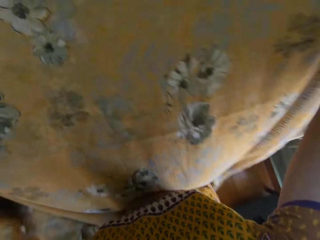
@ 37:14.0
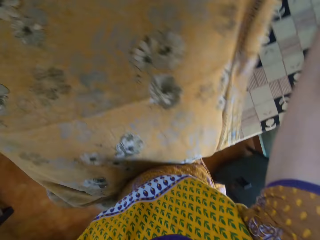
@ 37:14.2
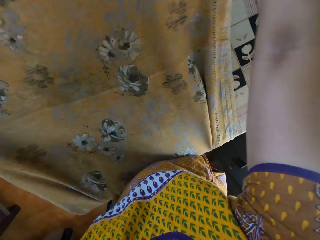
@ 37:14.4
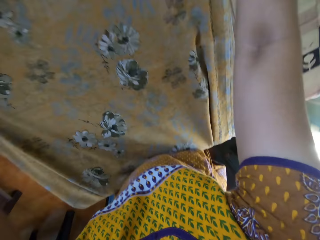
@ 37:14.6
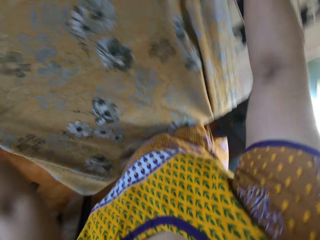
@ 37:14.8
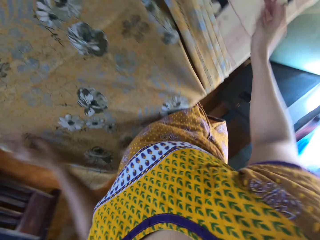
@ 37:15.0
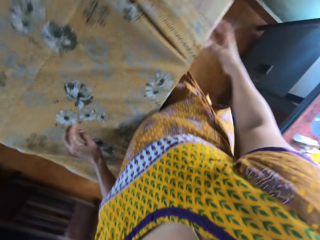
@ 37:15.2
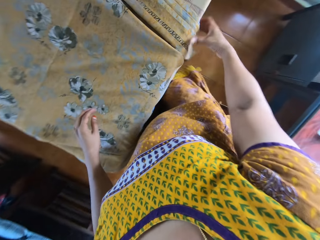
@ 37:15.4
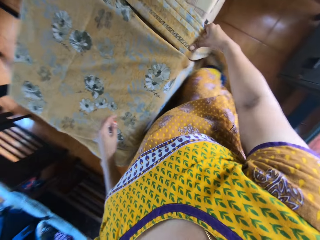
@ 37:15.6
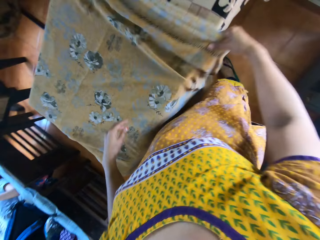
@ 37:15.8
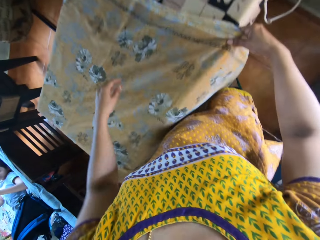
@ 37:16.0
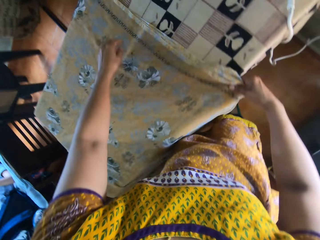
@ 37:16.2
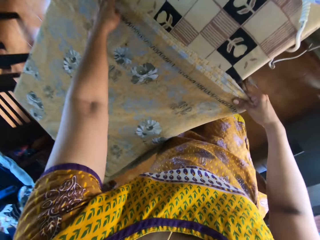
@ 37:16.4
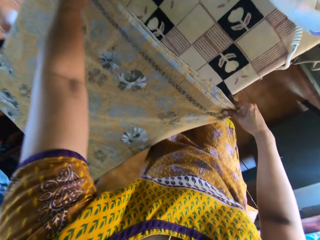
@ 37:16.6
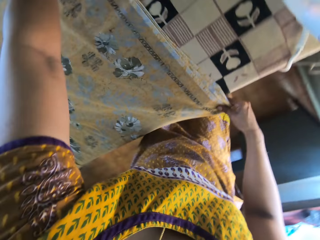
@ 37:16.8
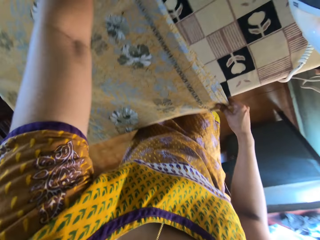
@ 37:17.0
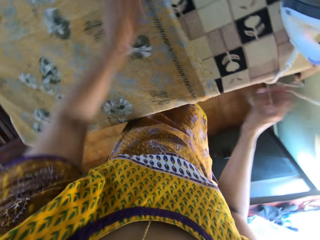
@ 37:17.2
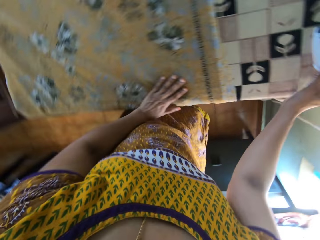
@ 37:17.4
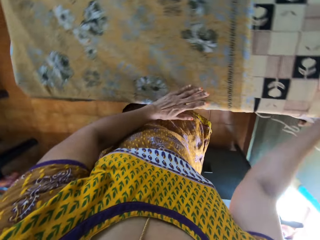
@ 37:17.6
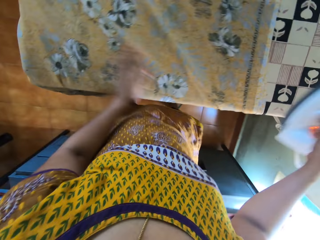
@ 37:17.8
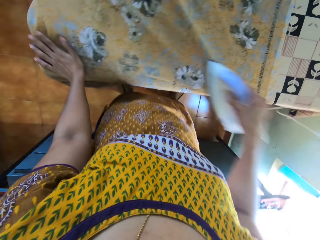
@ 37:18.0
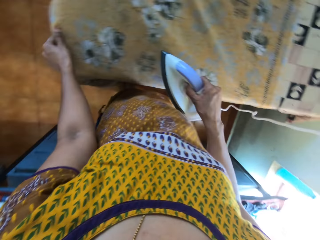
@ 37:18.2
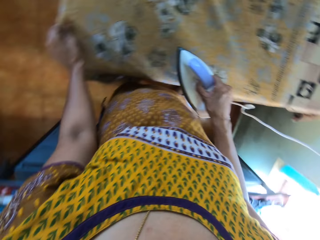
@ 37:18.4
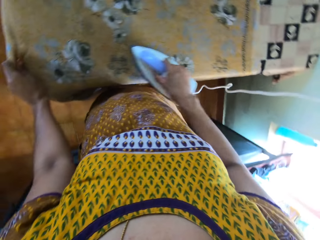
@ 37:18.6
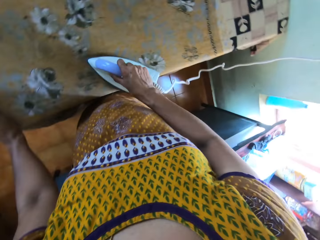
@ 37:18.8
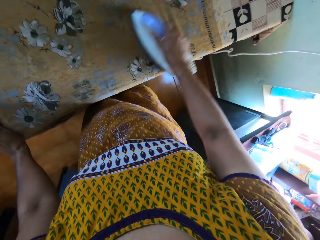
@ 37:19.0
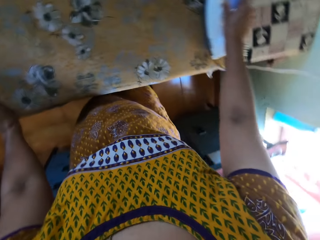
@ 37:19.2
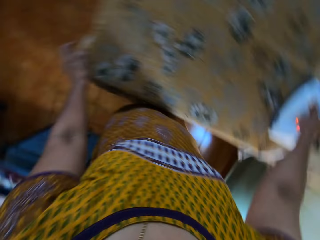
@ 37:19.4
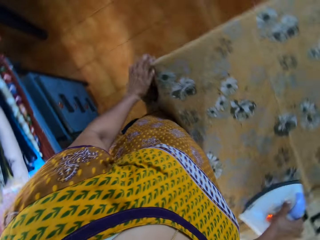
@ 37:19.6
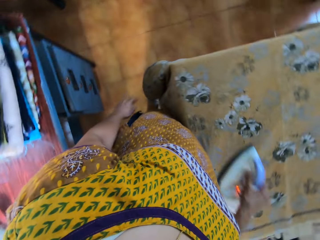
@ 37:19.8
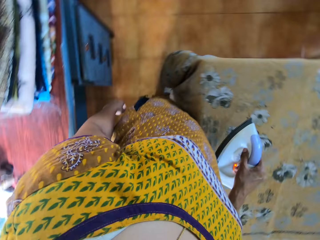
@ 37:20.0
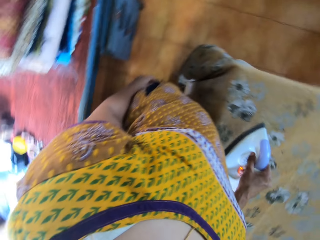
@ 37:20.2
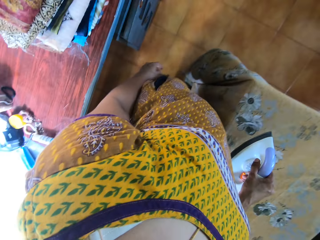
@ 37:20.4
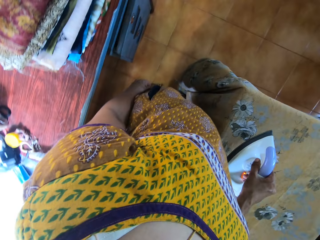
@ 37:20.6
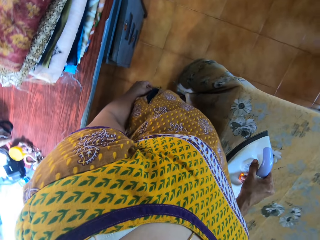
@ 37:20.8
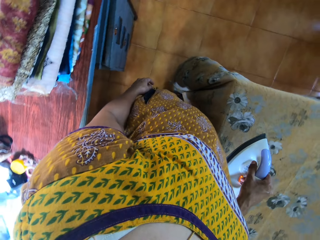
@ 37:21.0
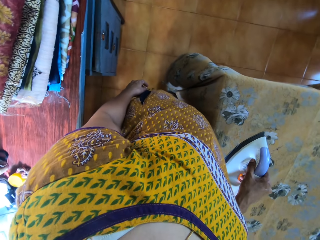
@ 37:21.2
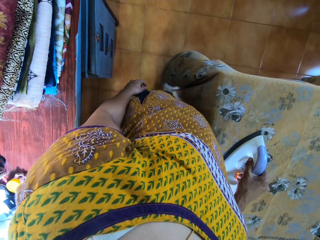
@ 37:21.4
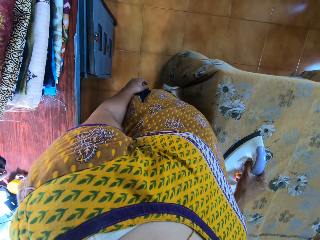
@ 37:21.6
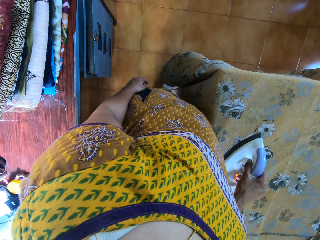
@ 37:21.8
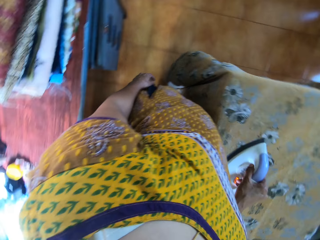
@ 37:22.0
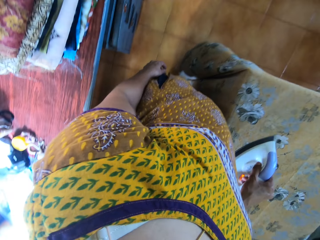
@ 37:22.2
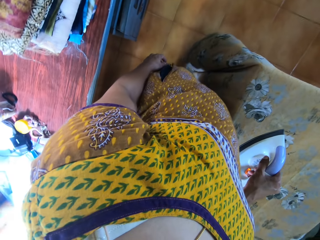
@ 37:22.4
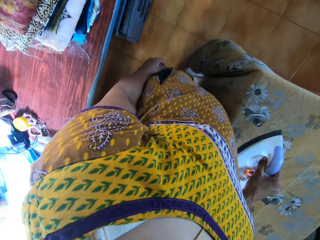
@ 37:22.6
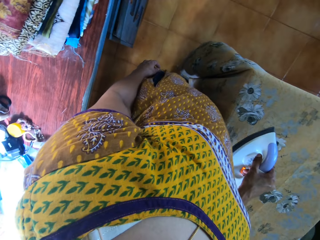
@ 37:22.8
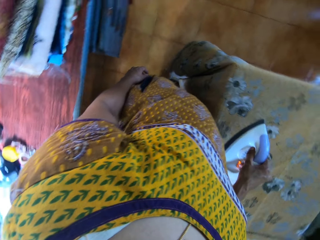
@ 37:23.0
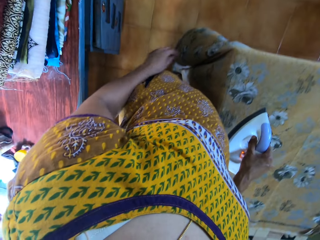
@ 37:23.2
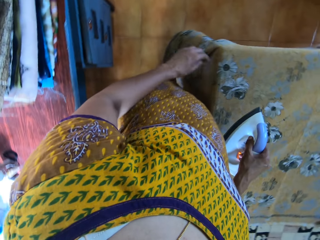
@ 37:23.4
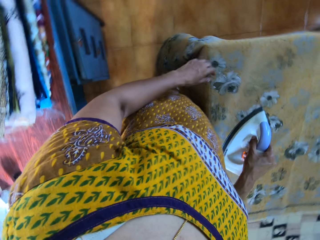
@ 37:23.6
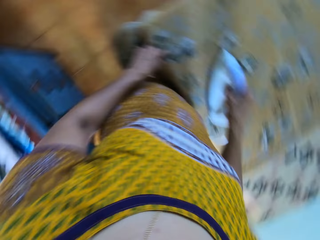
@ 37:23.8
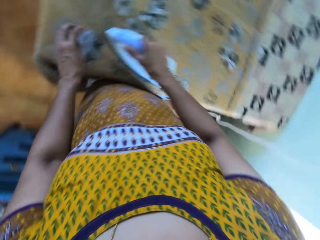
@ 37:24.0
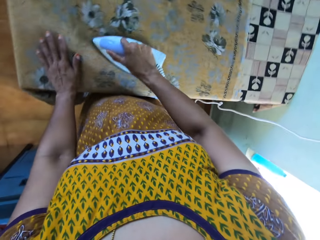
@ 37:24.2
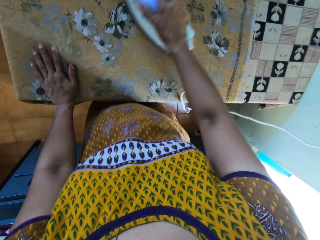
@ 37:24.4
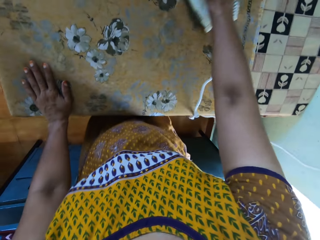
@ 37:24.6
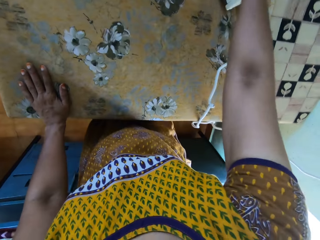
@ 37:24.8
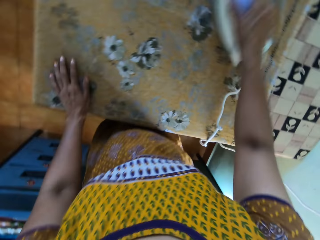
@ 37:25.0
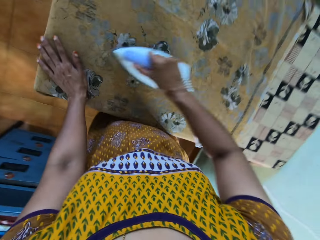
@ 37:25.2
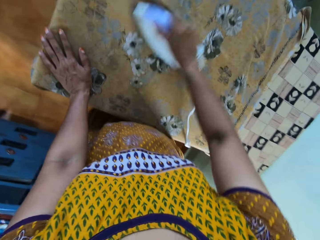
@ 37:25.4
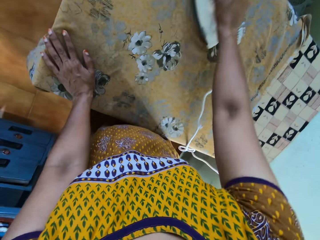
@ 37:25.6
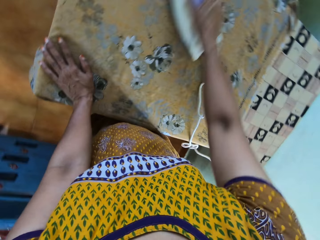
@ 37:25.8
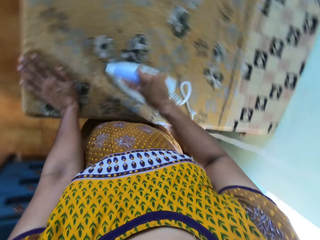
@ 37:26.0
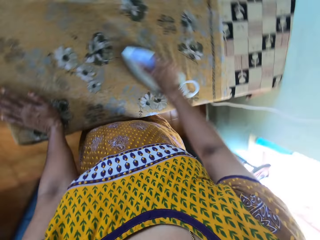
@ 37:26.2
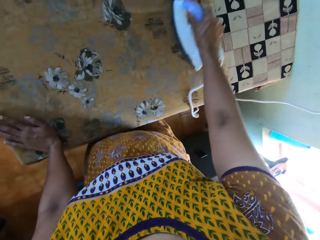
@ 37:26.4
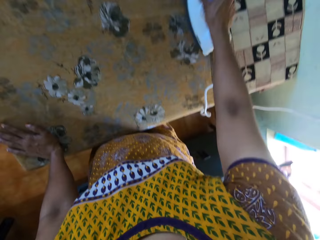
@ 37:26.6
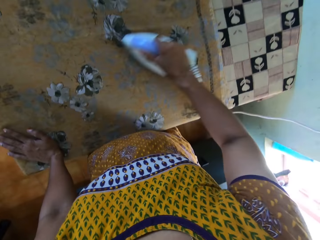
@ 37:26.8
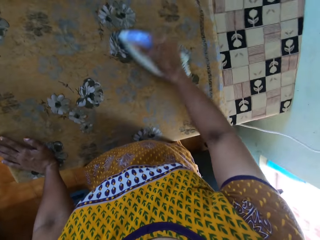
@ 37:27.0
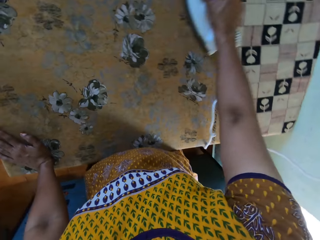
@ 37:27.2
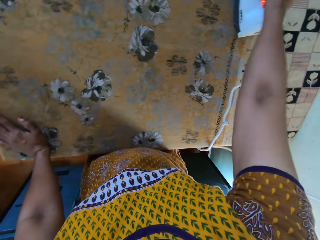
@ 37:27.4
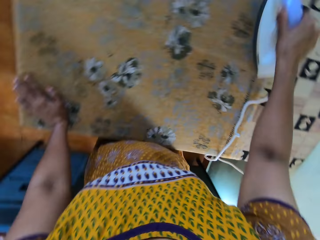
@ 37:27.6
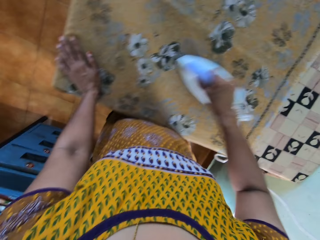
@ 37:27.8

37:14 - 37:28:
The camera wearer places the cloth on the ironing board with both hands. She adjusts the cloth with her right hand. She adjusts the cloth with her left hand. She picks up the iron from the ironing board with her right hand. She irons the cloth with the iron in her right hand. She looks around the room. She places her left hand on the cloth. She irons the cloth with the iron in her right hand.

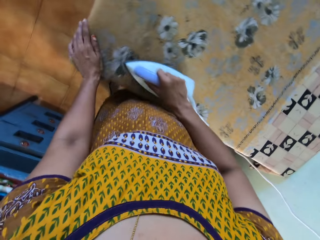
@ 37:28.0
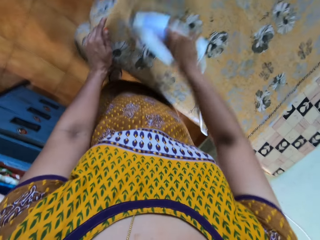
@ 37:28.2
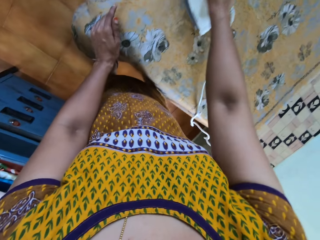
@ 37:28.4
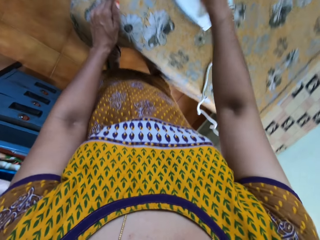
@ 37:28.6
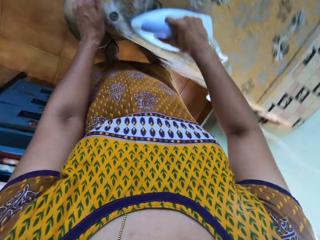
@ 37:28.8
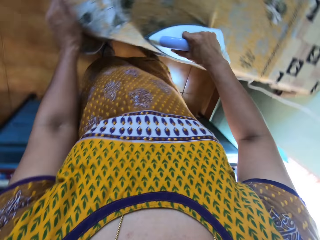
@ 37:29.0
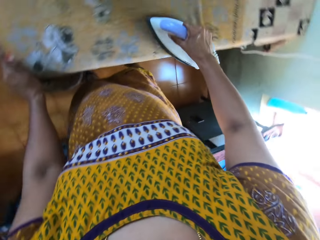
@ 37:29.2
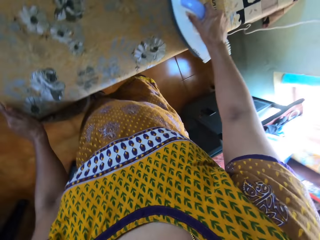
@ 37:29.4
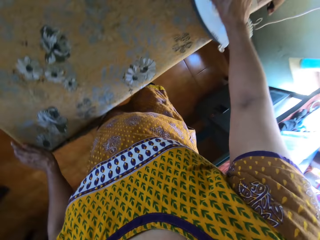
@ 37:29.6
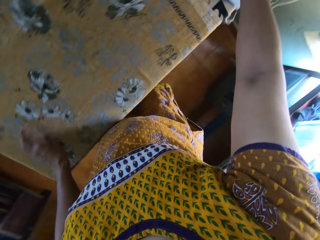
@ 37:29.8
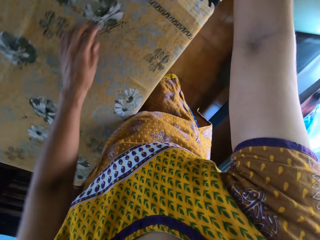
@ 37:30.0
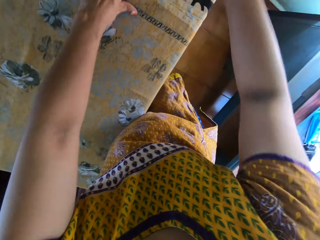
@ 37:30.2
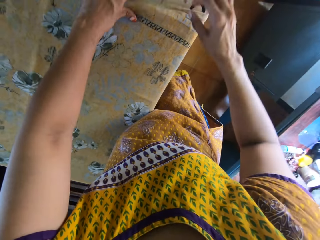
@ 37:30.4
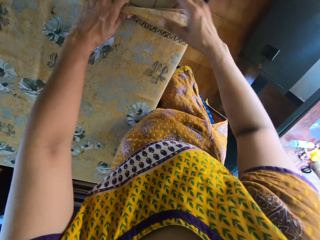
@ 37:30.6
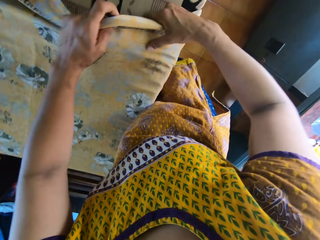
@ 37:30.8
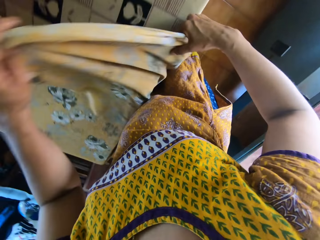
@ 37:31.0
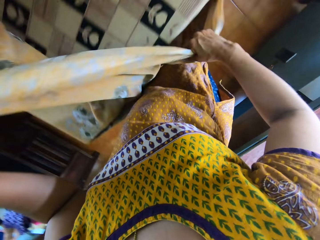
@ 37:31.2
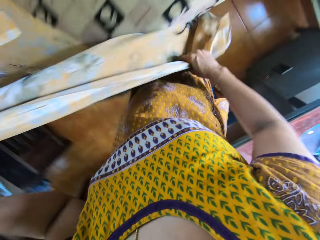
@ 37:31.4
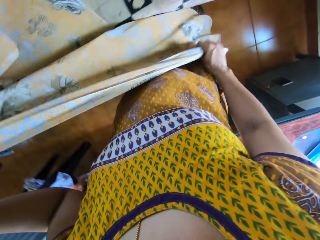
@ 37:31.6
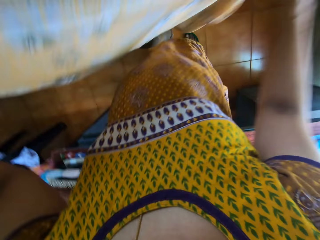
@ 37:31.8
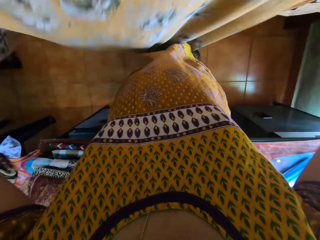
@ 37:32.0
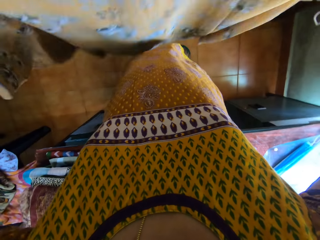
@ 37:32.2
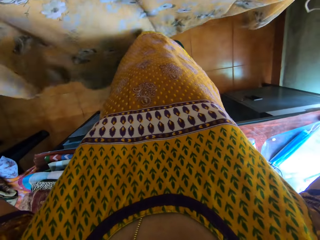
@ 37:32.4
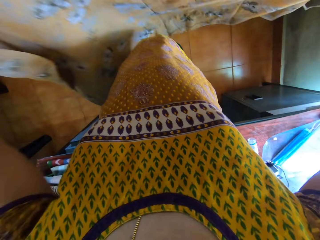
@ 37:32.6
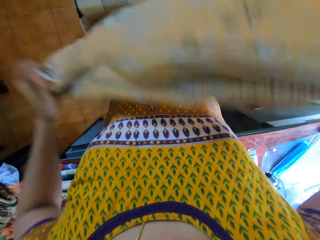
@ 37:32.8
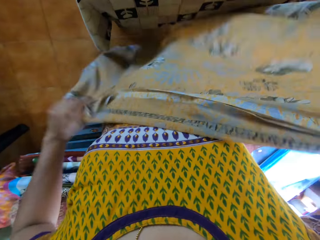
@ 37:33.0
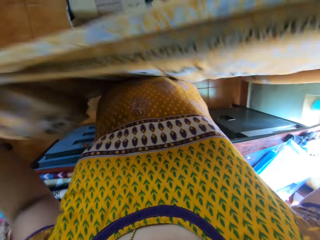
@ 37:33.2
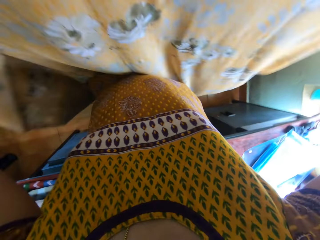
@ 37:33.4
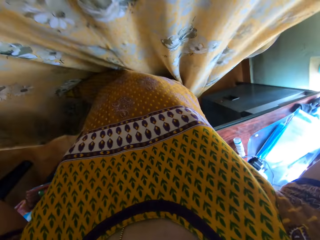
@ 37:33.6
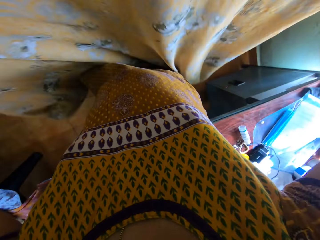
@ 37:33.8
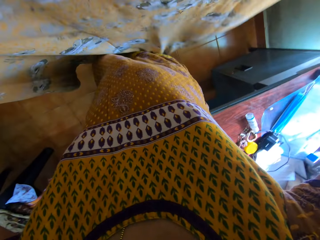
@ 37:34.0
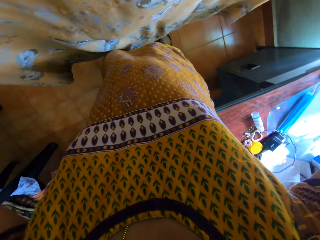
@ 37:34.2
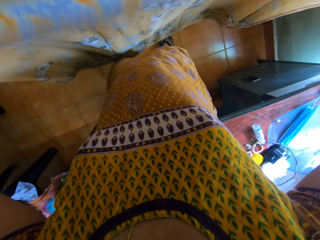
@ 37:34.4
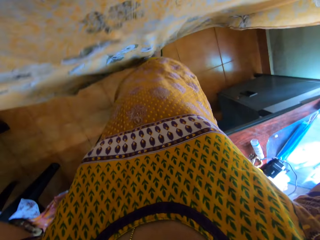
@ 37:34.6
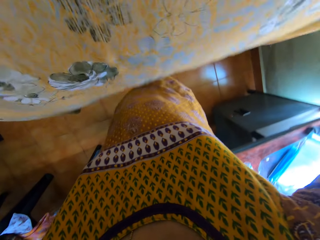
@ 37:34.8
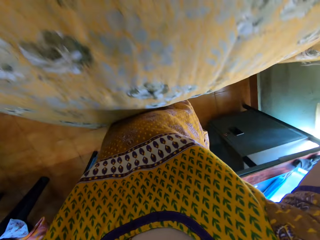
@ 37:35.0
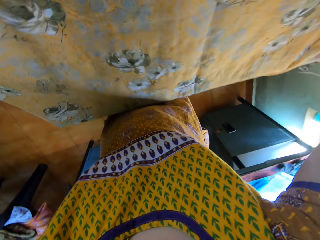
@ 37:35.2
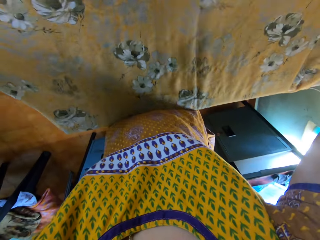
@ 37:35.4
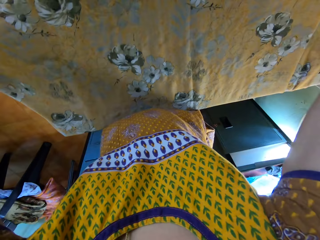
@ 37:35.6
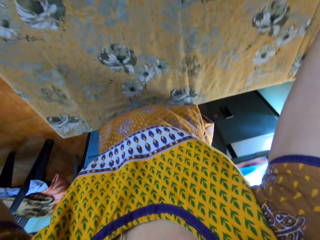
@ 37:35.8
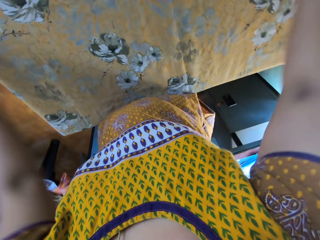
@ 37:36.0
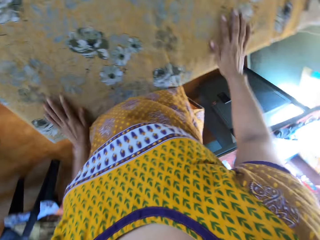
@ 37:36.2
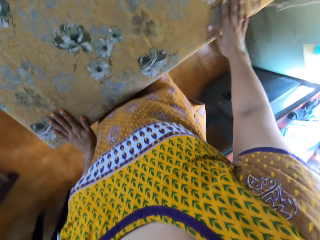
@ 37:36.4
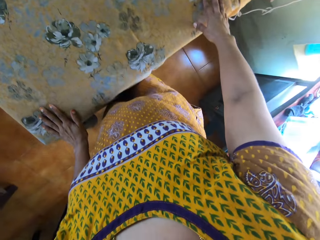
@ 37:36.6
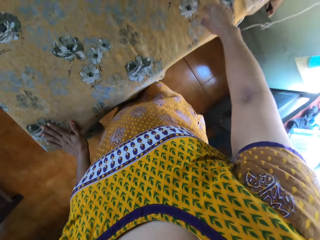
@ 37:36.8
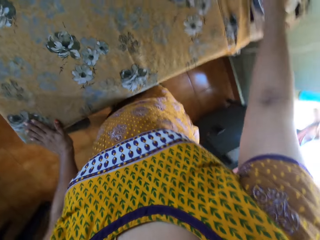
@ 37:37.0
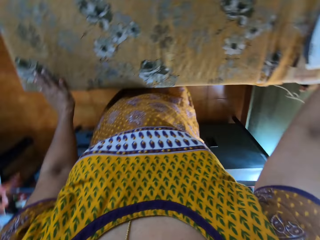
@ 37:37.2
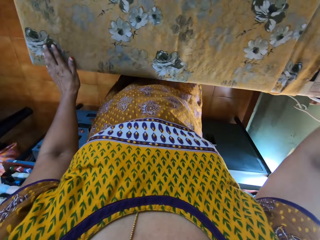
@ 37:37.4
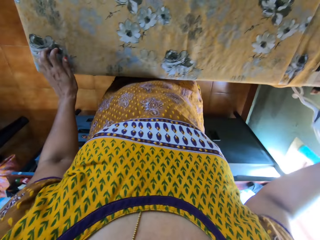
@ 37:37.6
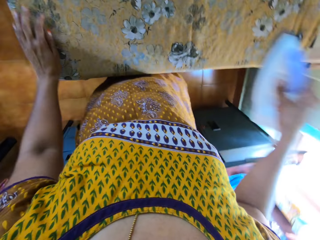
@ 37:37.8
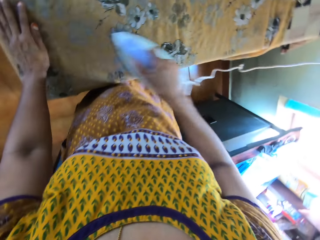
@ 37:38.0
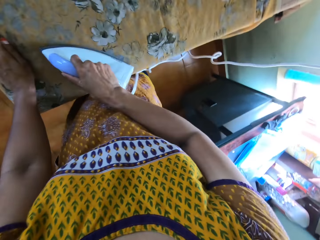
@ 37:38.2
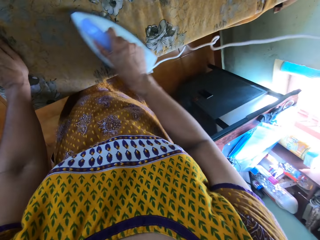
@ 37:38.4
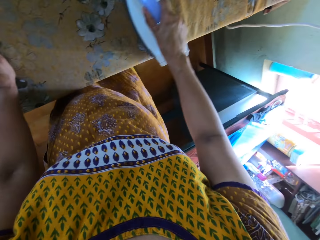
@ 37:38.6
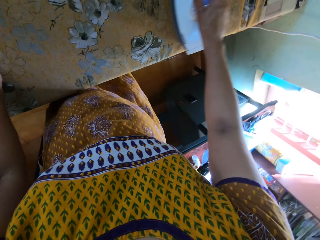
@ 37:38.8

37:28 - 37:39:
The camera wearer adjusts the sheet. She lifts the cloth from the ironing board with both hands. She spreads the cloth with both hands. She places the cloth on the ironing board with both hands. She places both hands on the cloth. She picks up the iron from the ironing board with her right hand. She irons the cloth with the iron in her right hand.
